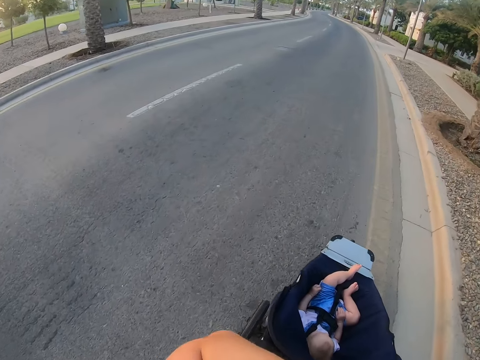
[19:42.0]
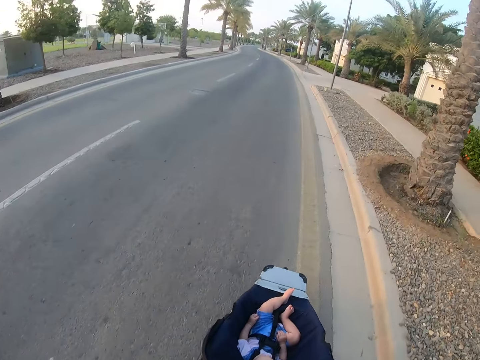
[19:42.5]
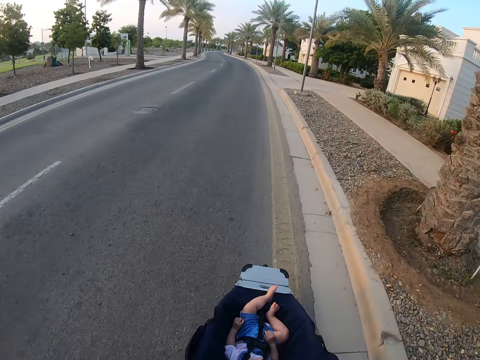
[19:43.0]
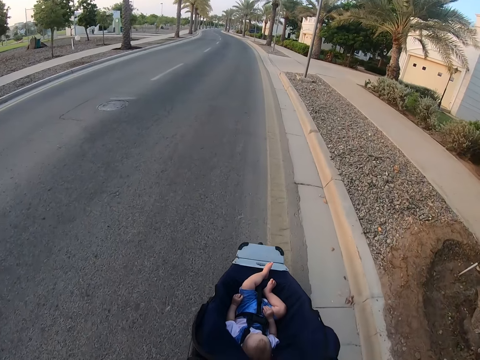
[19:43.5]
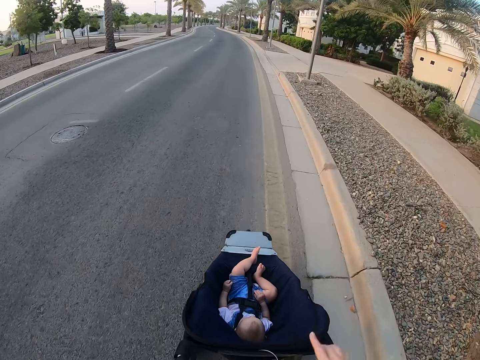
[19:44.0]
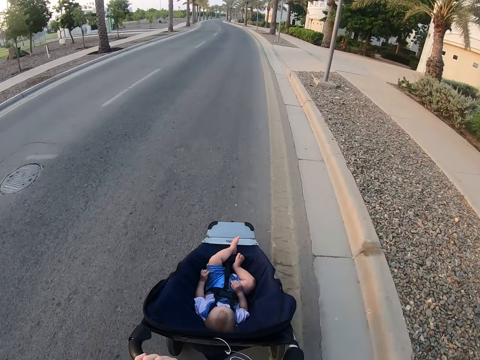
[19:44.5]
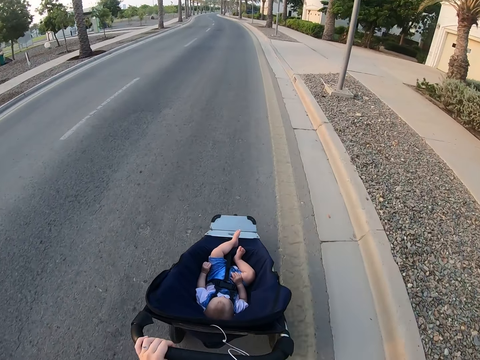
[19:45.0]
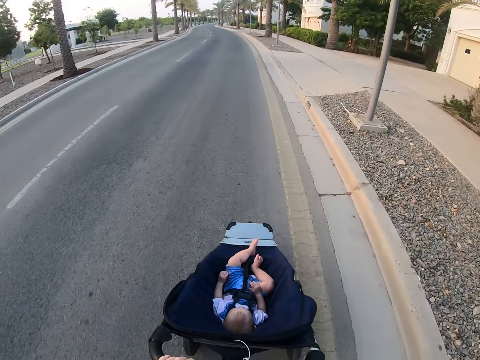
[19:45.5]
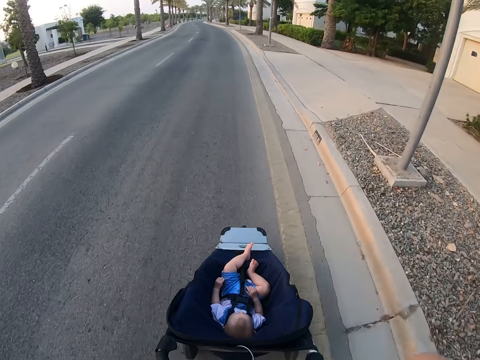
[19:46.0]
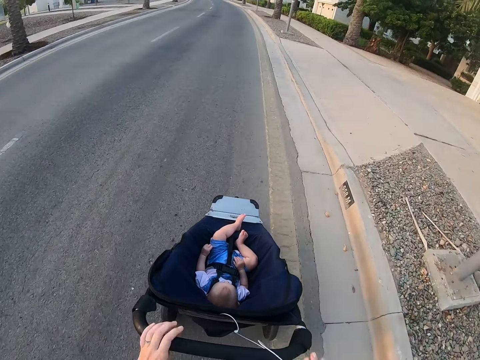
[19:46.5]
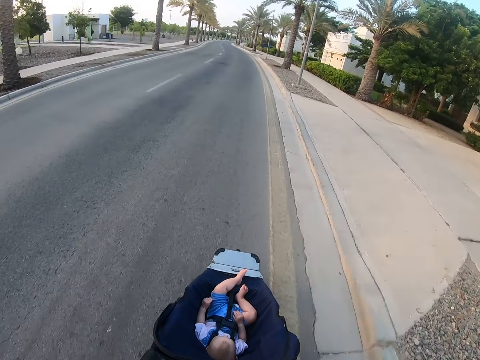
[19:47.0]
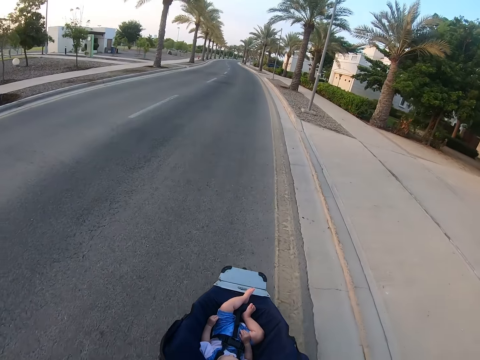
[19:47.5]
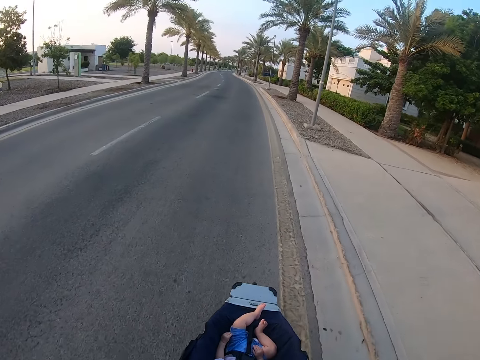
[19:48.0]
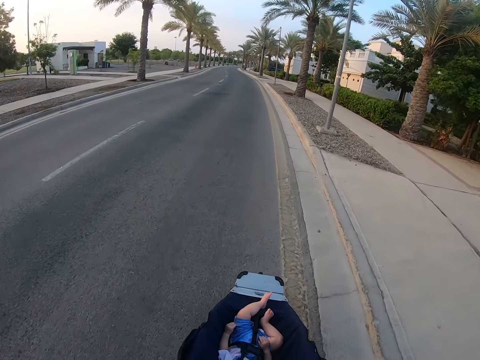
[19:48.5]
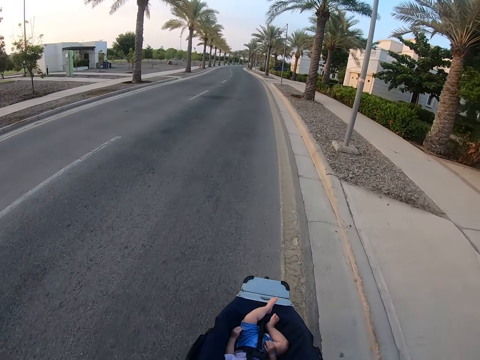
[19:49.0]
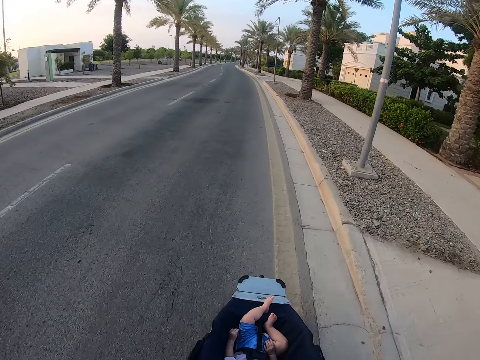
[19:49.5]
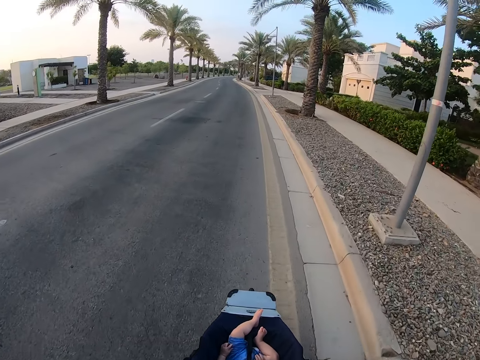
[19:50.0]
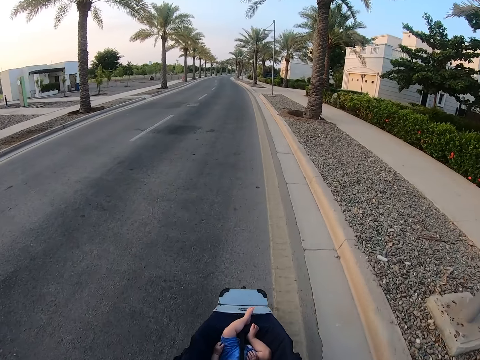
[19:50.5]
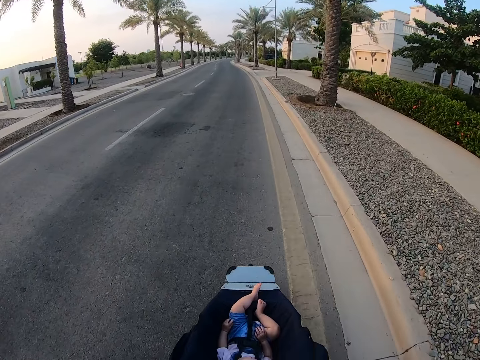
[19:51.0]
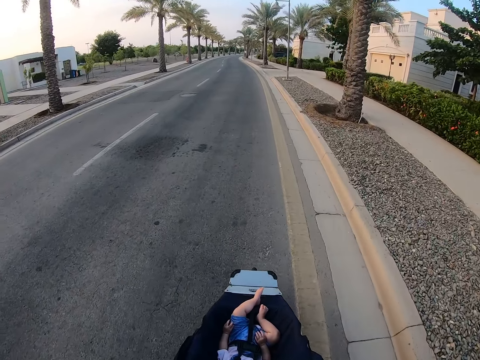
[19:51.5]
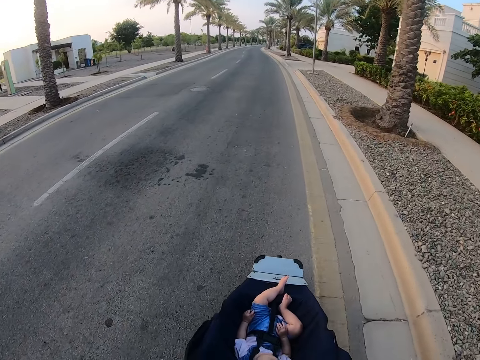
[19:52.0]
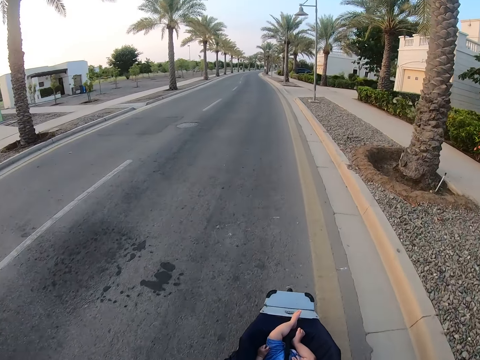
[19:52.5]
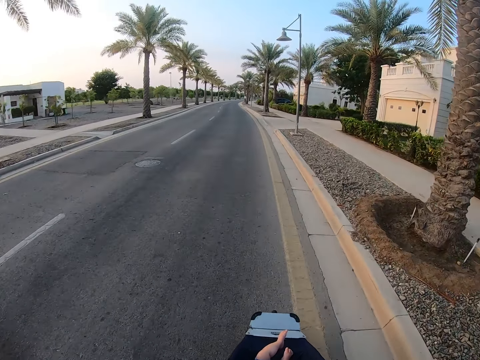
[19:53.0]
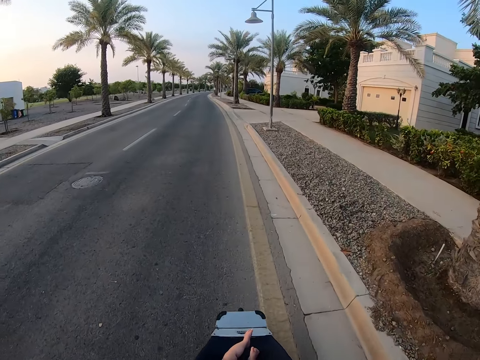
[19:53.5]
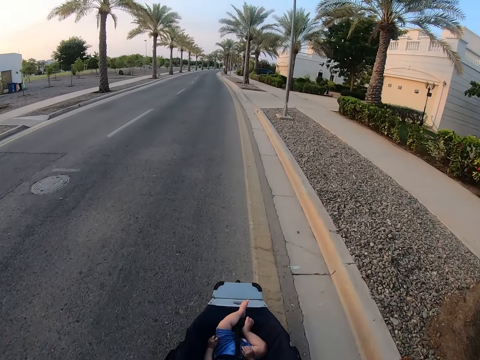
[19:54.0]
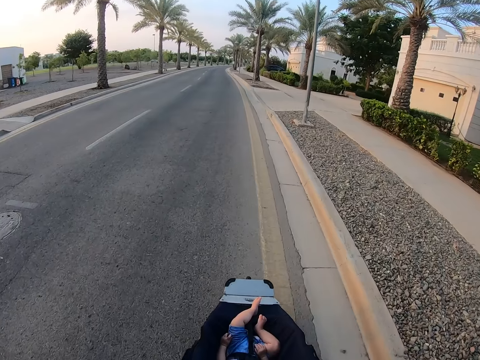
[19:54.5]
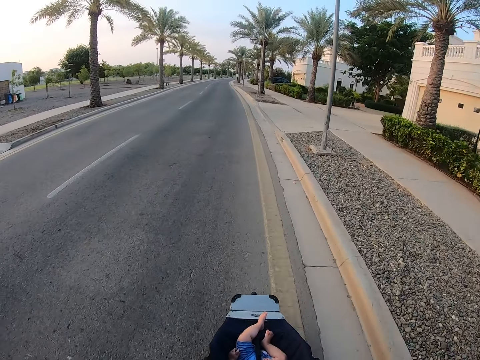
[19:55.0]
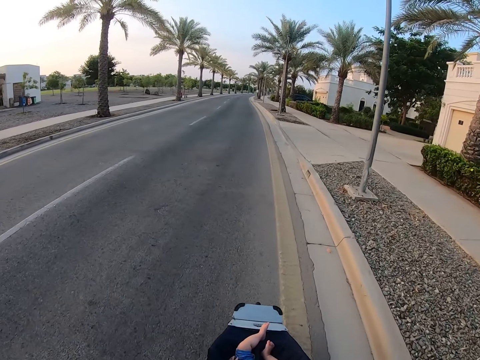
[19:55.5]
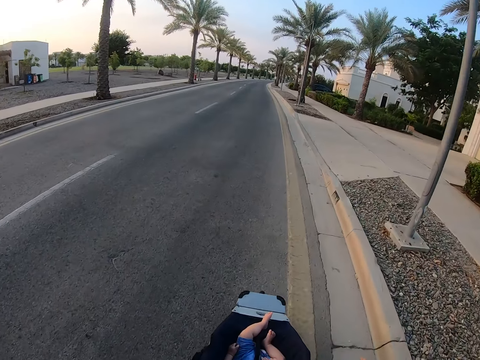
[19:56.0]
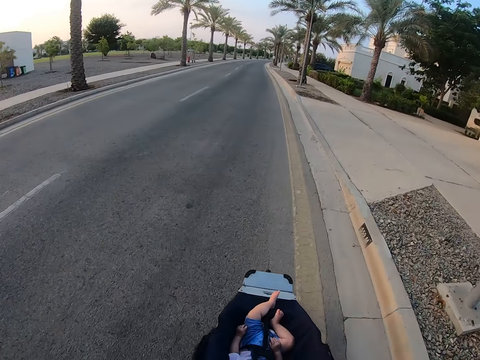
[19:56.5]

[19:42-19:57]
The camera wearer moves a hand. They hold the stroller. They remove a hand from the stroller.

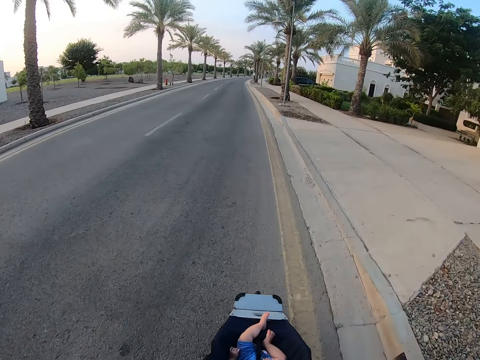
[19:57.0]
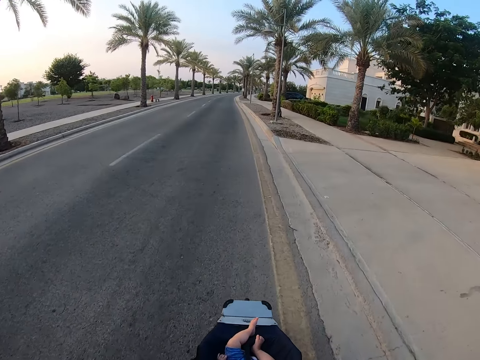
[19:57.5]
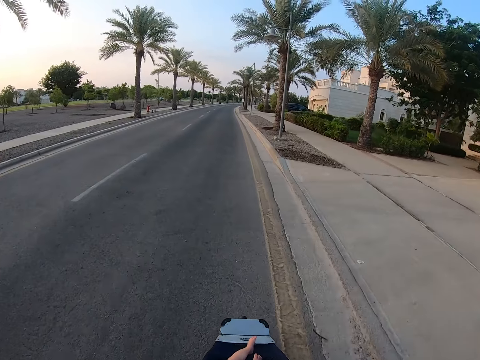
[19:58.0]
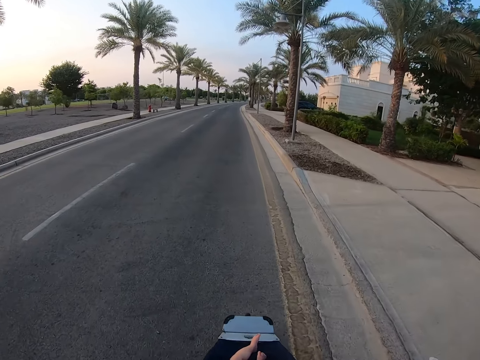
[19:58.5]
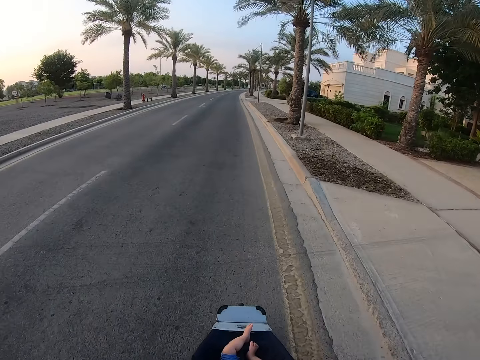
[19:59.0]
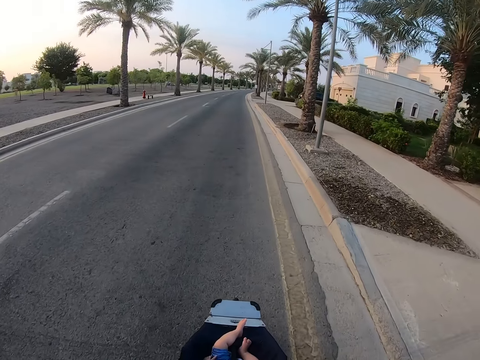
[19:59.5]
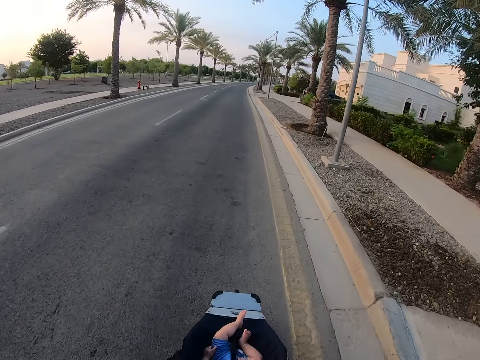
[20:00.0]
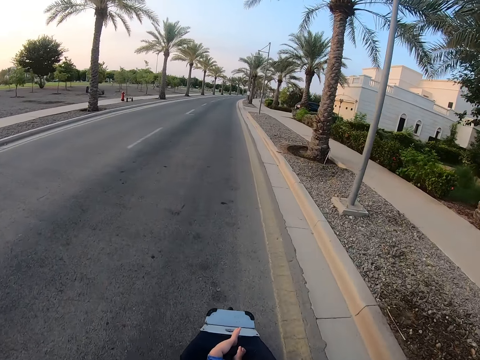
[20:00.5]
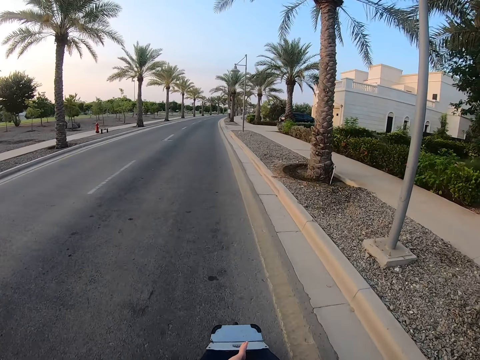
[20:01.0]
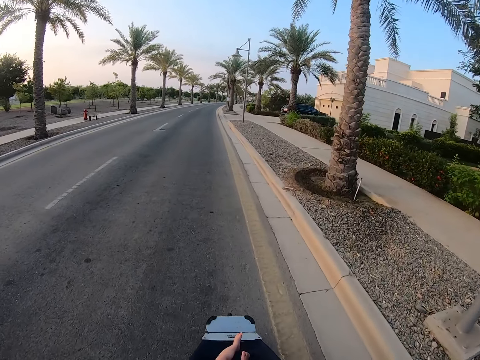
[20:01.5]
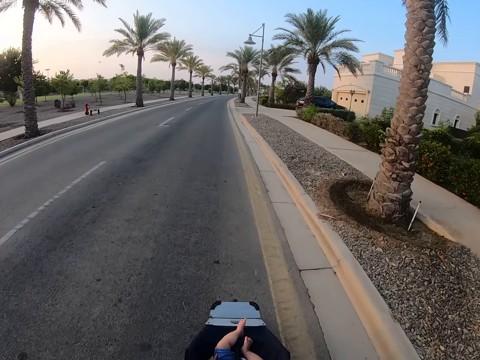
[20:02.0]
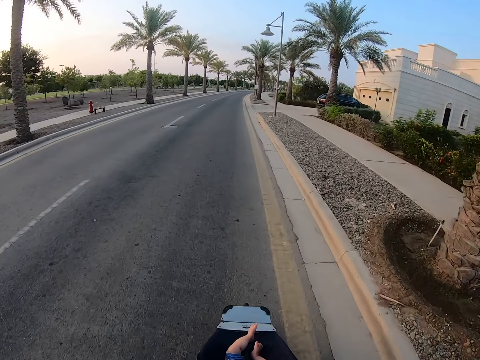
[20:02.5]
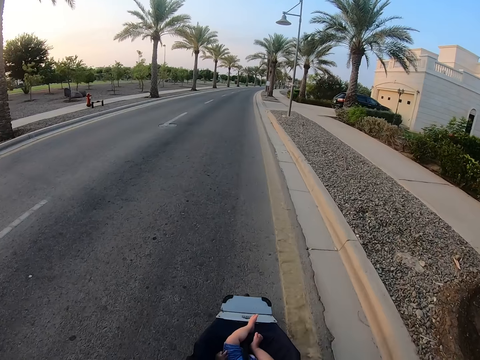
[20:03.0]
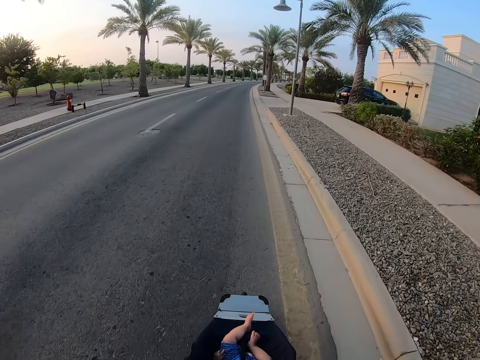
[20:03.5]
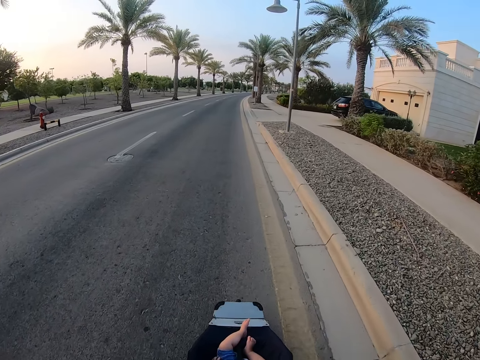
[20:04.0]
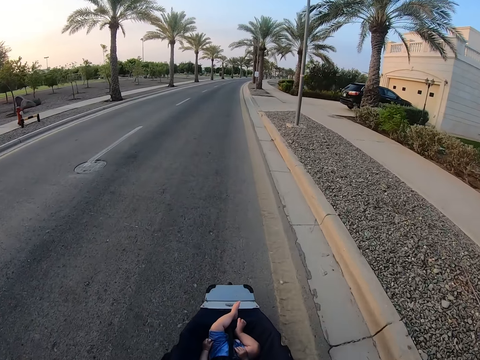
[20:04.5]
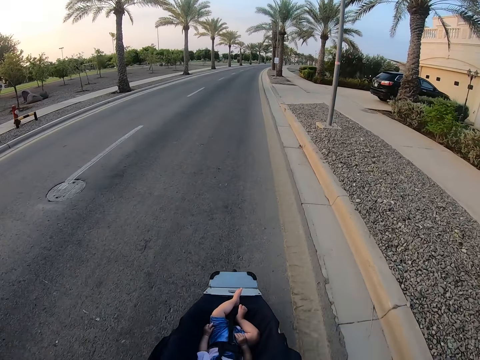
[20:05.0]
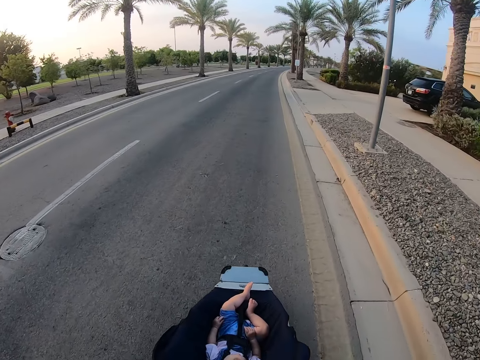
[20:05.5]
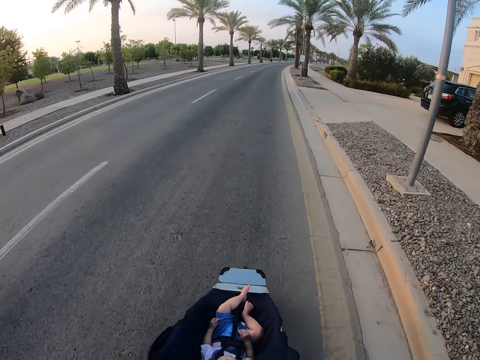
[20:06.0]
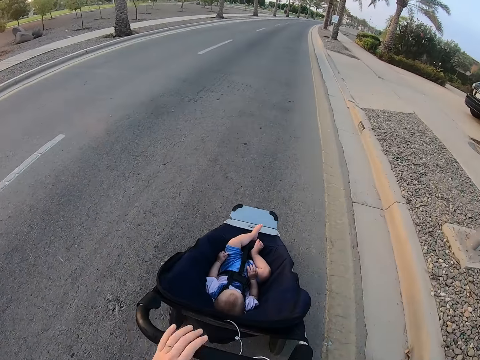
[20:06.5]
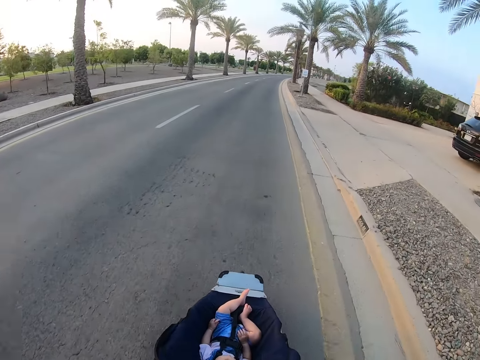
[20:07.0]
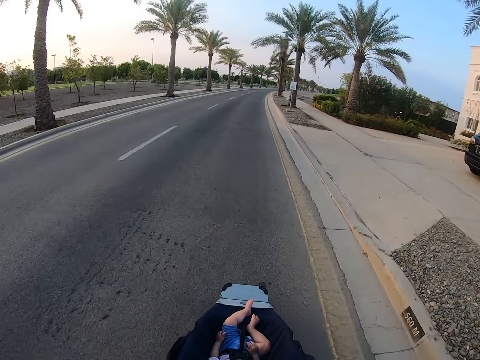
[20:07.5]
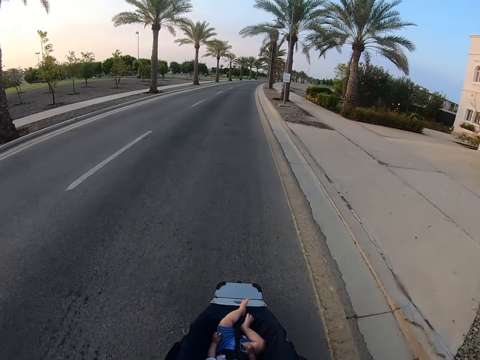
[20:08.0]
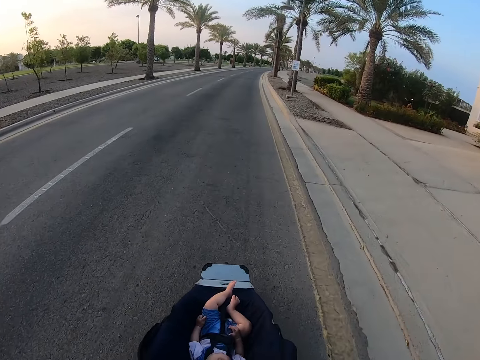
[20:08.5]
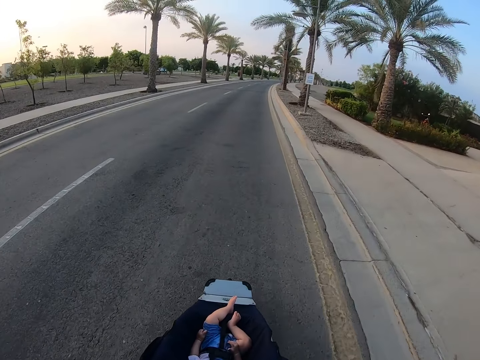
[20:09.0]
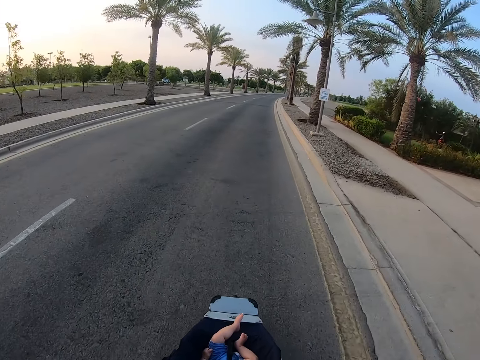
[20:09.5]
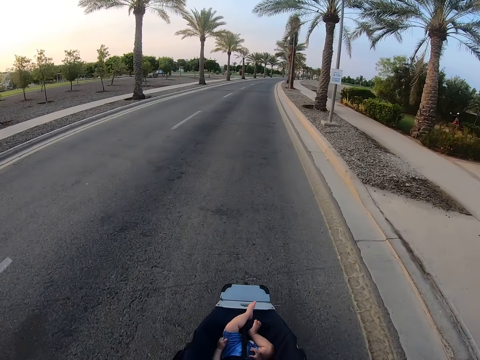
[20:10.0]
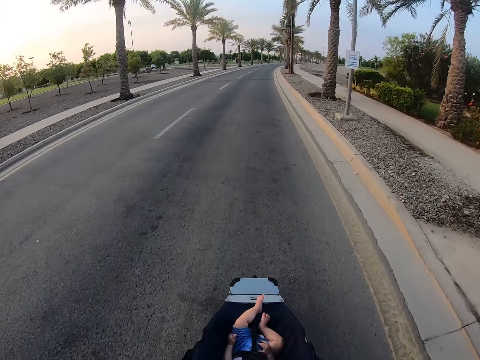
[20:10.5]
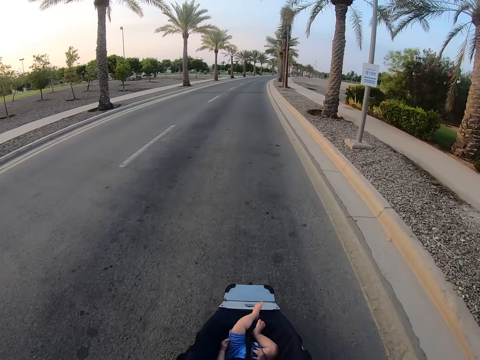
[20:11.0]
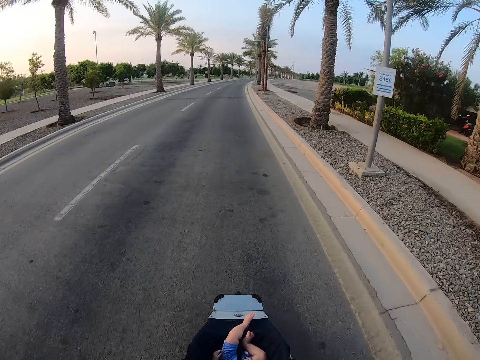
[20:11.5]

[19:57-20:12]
The camera wearer removes a hand from the stroller.
